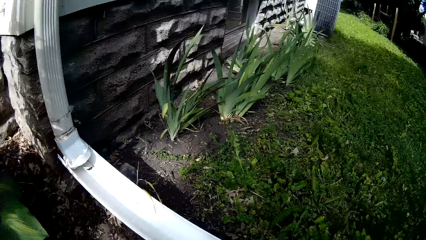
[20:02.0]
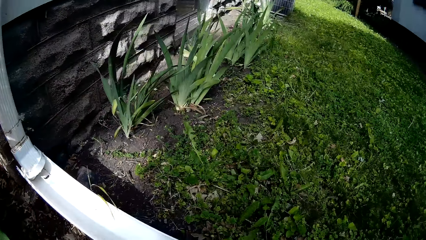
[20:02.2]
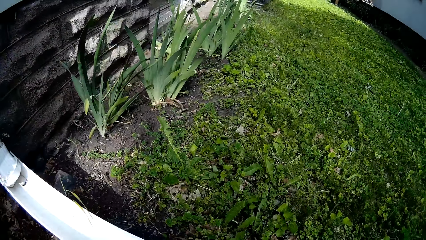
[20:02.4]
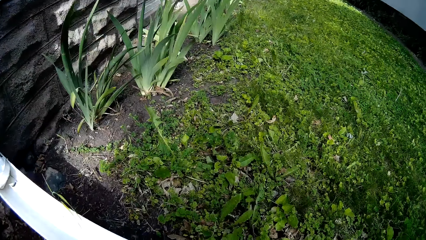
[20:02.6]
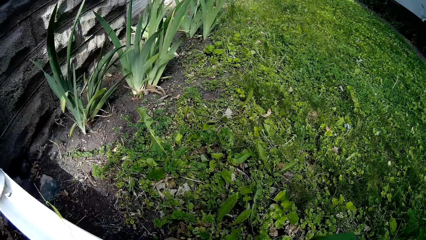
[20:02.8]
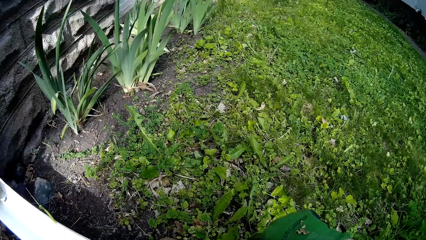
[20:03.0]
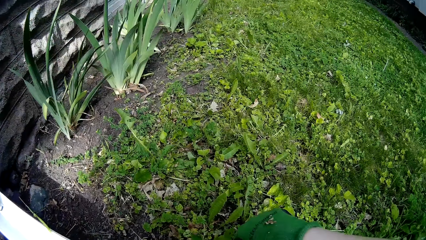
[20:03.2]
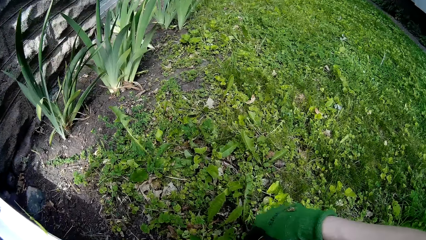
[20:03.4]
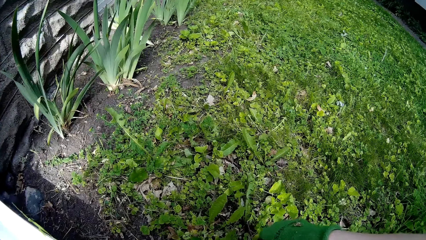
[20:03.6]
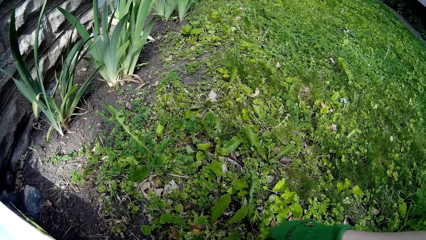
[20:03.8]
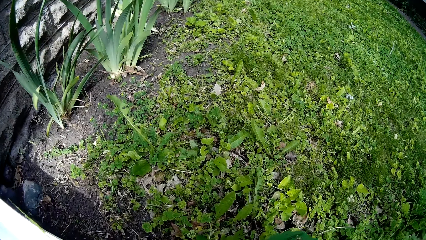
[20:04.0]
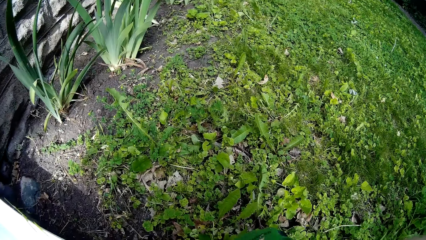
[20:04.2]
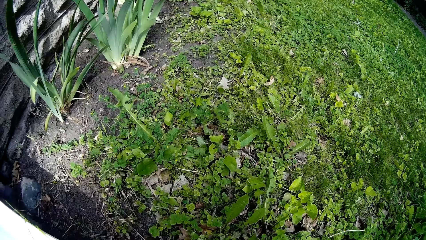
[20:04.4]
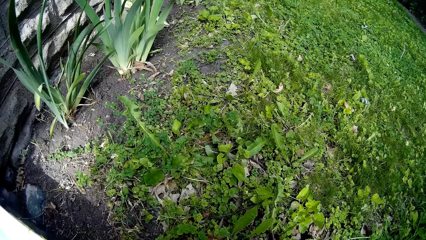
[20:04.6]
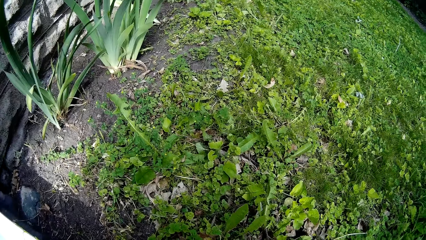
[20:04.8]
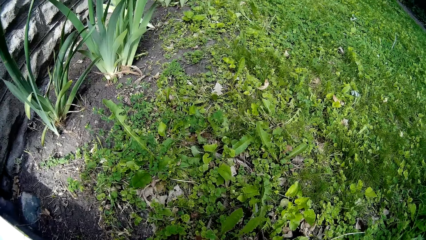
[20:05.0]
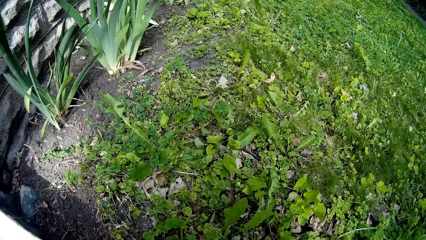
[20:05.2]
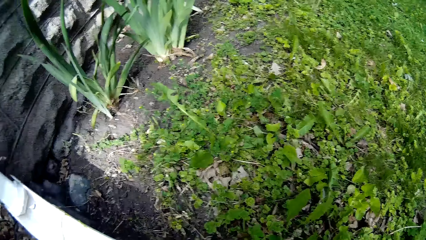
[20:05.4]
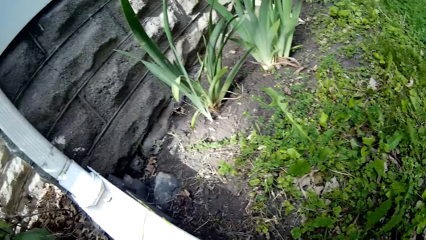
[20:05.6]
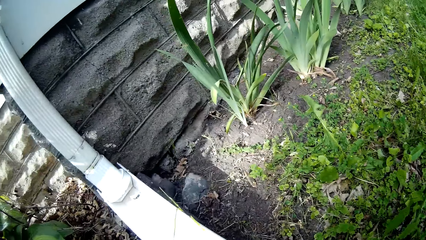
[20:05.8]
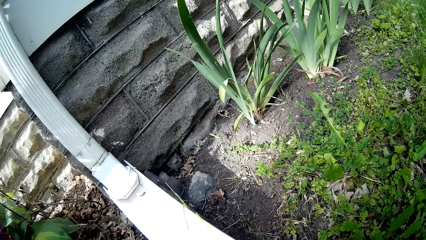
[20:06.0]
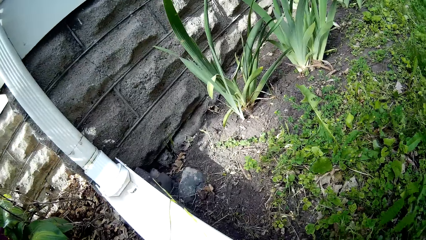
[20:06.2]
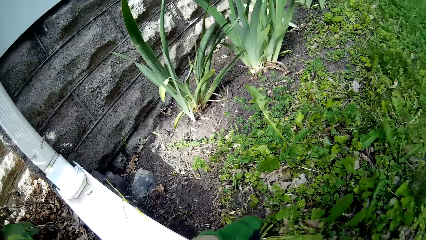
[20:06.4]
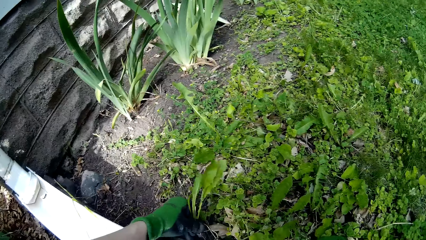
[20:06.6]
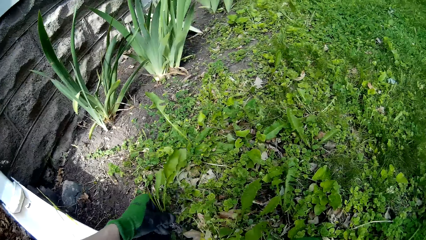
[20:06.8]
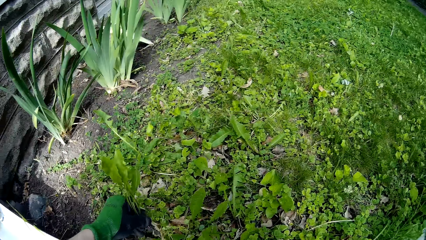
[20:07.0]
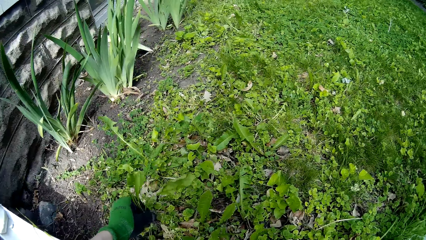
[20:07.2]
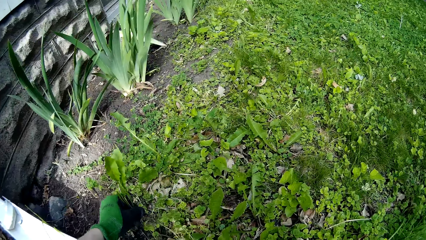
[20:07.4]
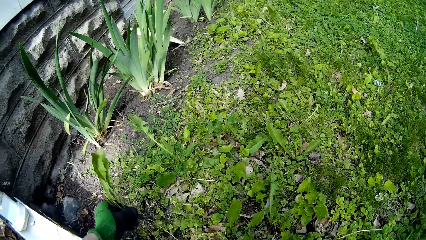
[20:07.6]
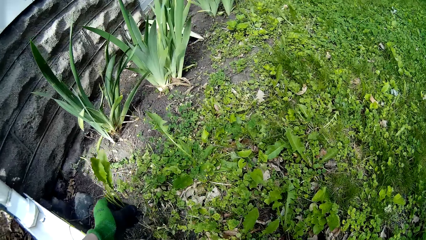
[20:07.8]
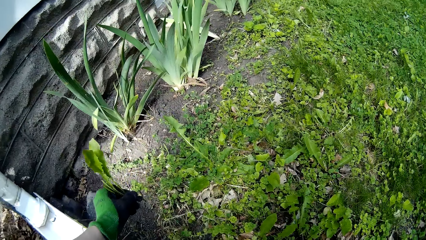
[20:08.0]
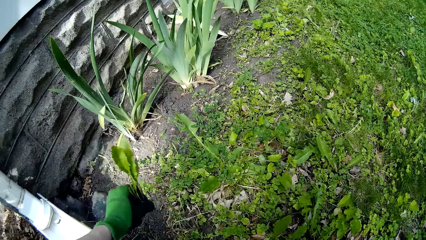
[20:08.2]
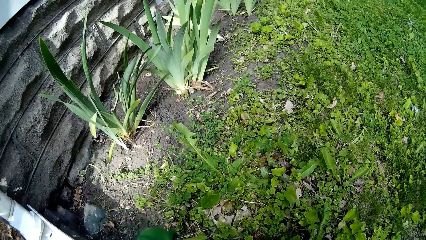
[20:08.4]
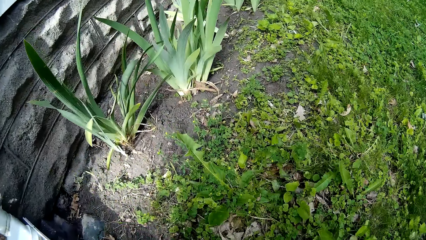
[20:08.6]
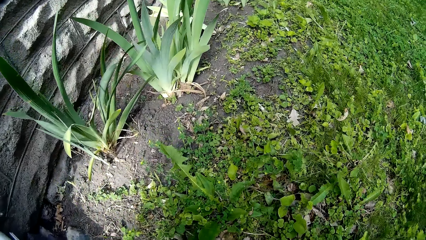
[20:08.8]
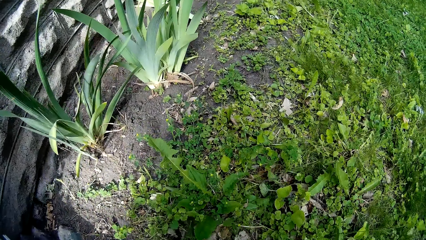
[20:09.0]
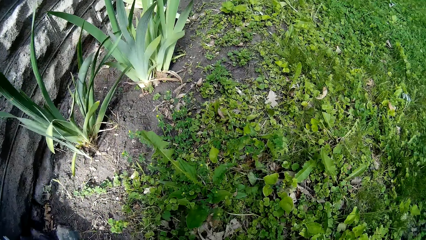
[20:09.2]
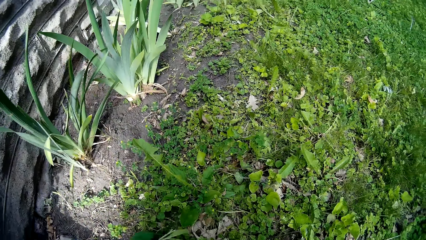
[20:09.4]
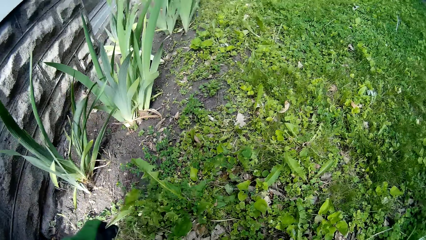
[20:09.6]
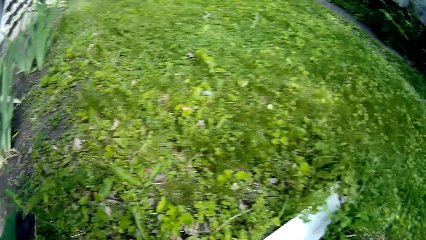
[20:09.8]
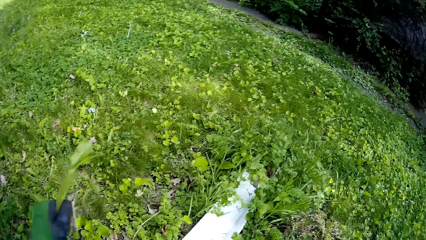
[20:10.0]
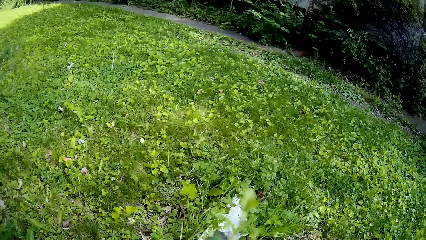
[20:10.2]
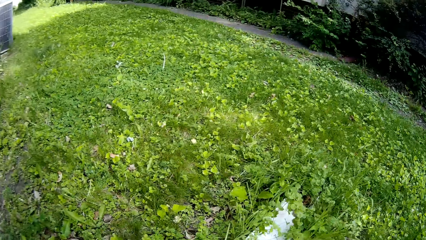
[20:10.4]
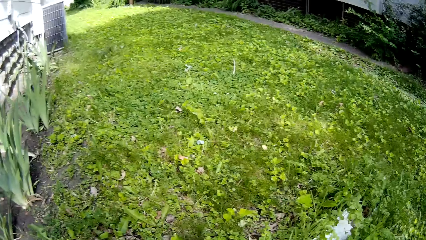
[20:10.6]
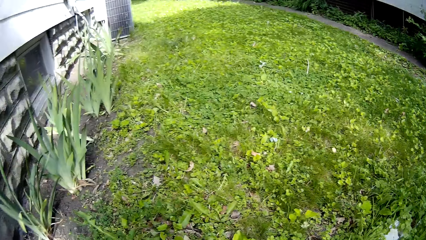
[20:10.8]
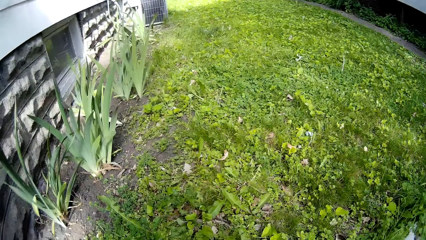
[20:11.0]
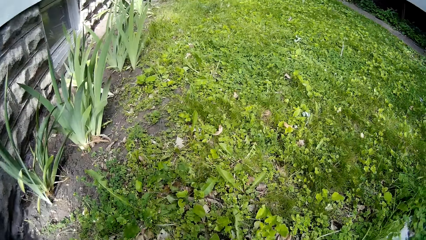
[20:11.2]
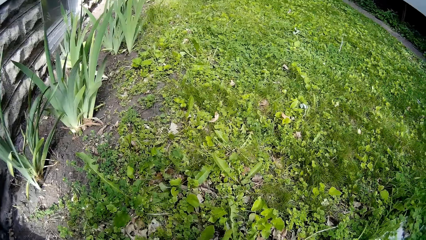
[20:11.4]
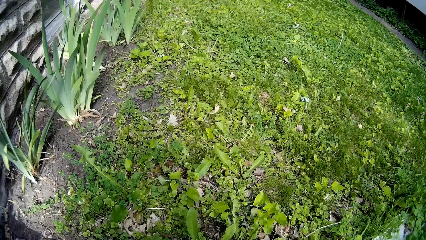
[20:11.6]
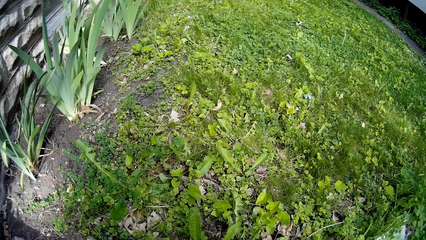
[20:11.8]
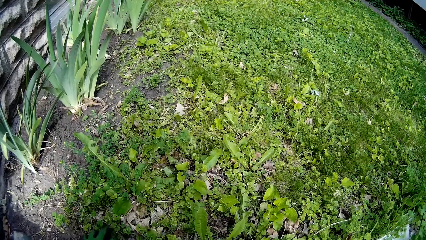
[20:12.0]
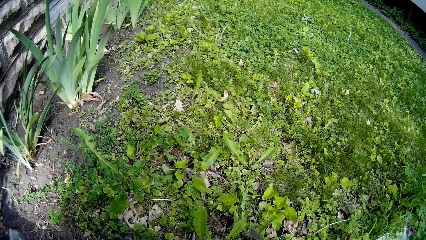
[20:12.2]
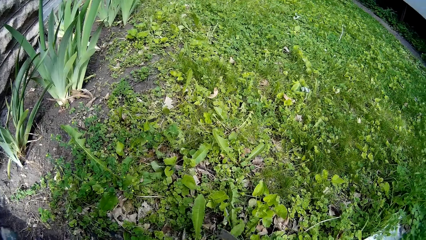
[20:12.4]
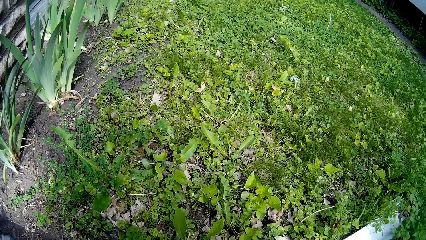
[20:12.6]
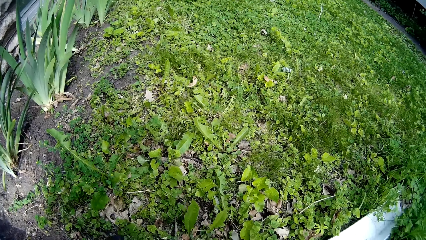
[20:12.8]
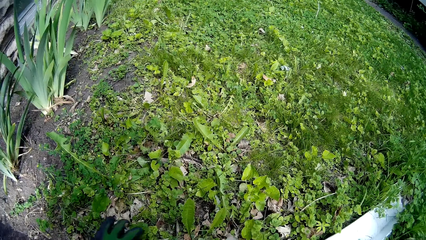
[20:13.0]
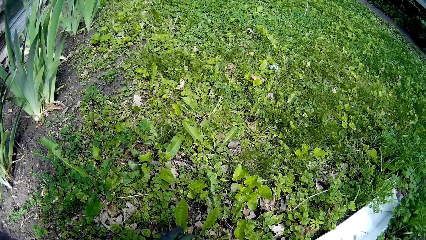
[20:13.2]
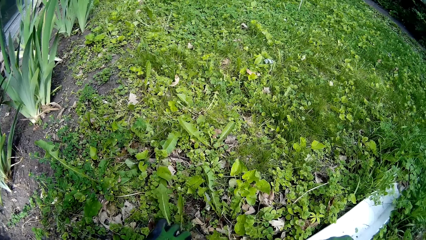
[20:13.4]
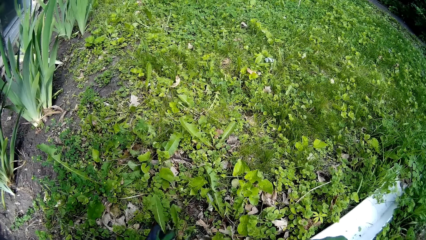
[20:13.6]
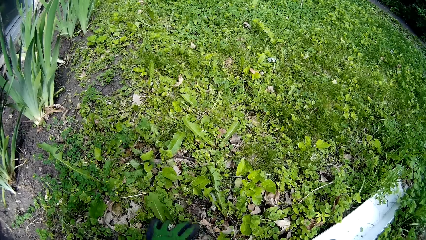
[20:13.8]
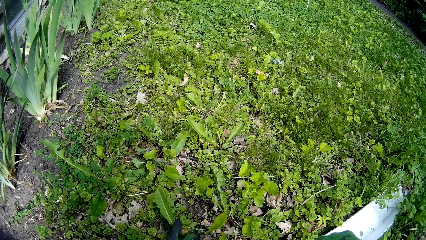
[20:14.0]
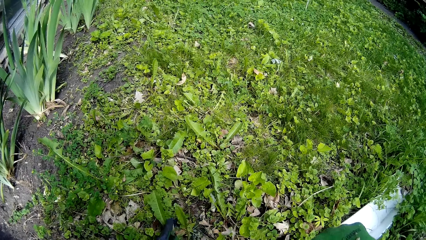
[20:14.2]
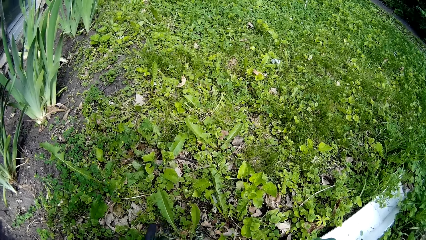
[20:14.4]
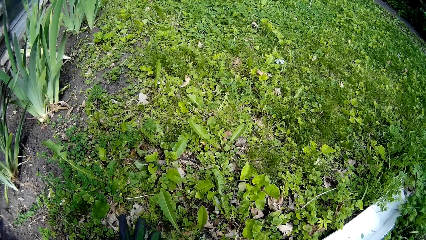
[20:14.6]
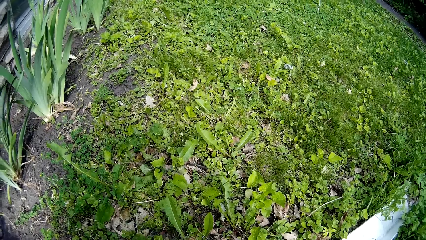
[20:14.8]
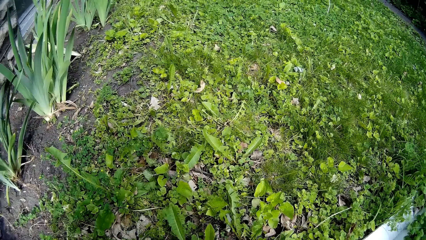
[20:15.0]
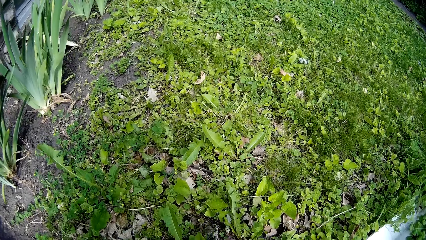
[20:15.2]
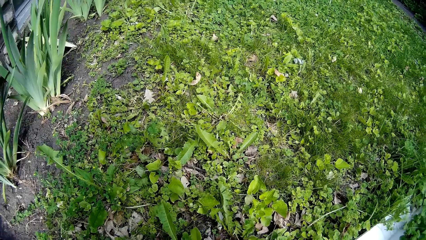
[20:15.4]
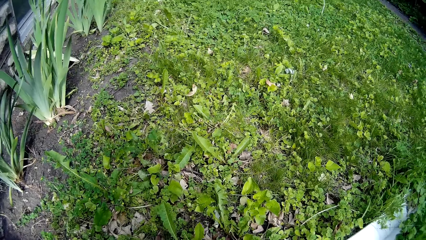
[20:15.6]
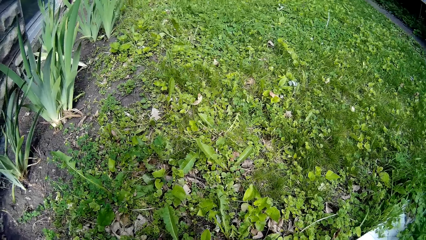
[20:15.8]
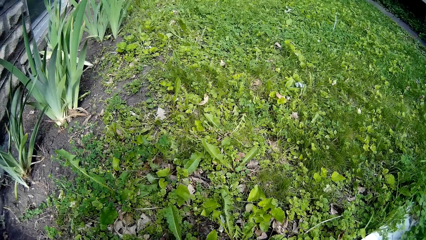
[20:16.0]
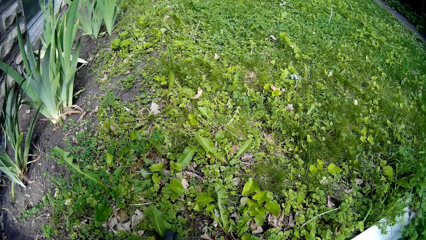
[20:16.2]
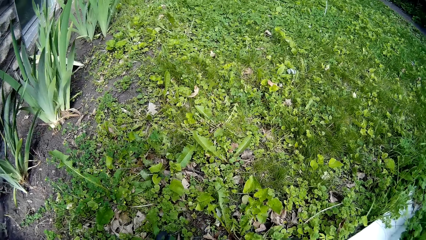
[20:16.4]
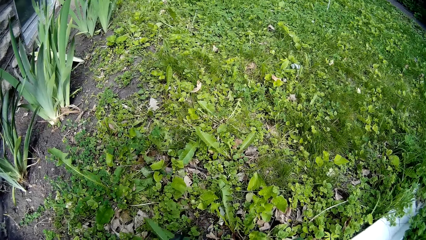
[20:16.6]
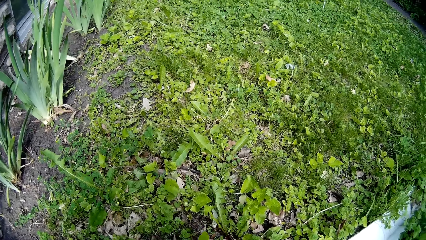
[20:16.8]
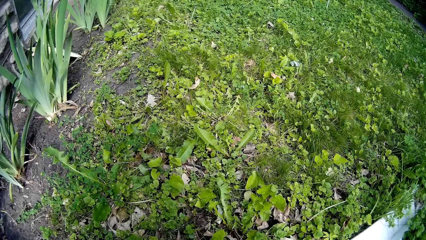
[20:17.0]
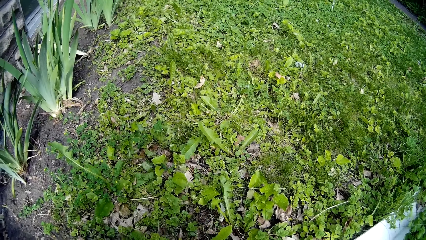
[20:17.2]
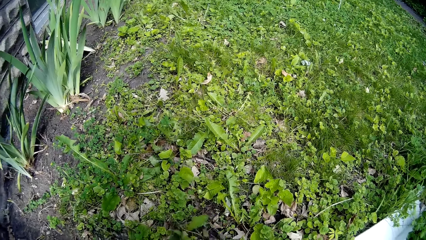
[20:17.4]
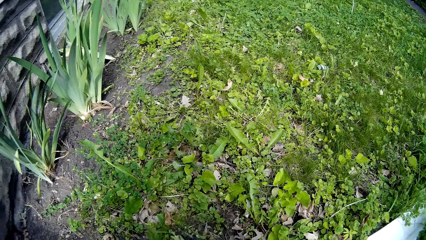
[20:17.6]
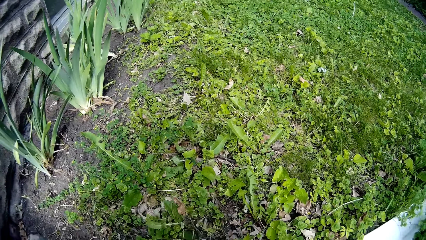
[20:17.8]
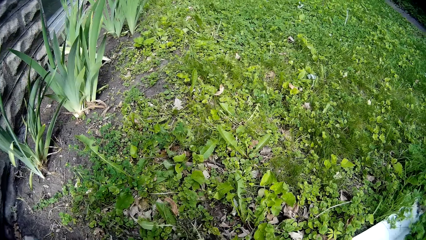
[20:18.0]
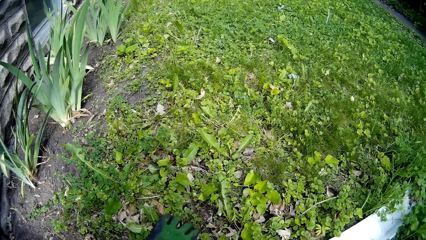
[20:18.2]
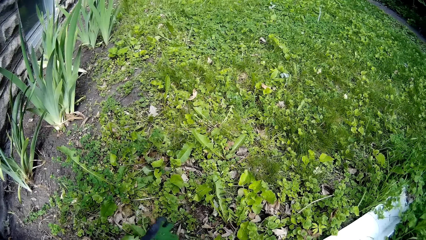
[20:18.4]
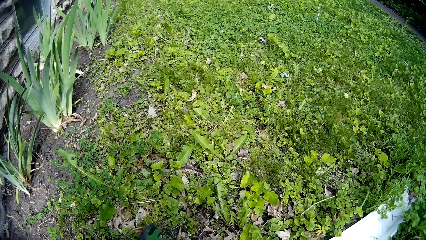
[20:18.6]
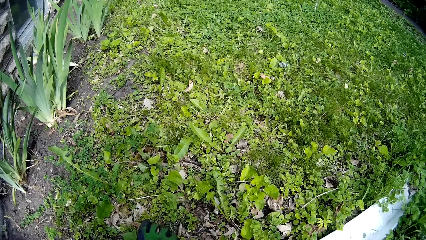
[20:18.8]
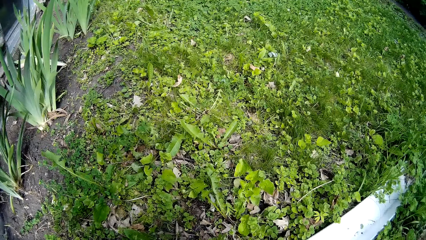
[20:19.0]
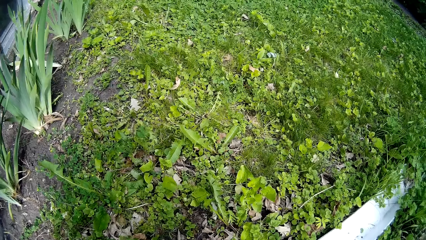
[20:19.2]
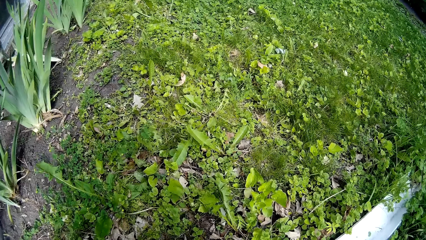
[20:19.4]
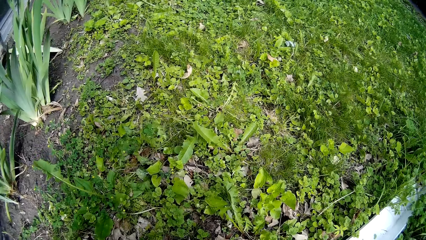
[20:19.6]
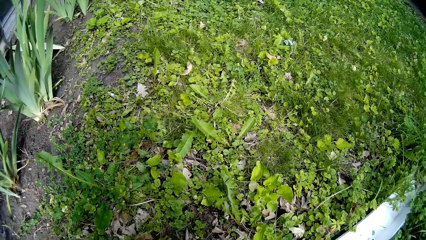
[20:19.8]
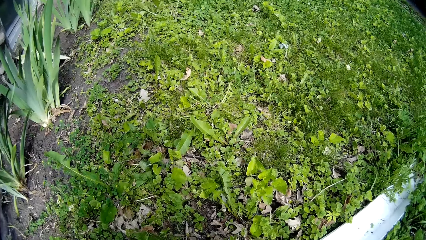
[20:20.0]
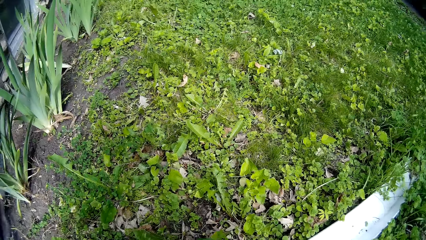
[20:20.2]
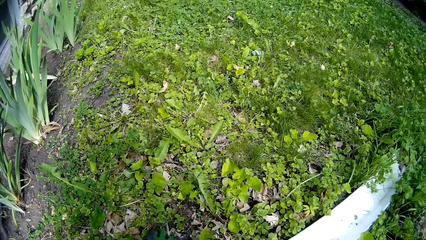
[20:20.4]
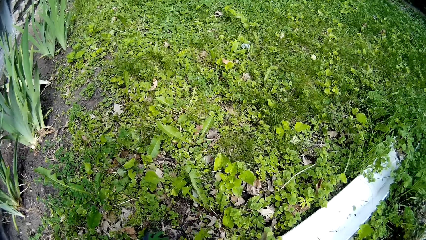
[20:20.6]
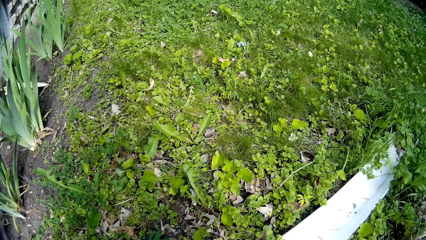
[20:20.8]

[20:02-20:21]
The camera wearer picks leaves from the ground. She uproots weed from the ground in the garden with her left hand.
